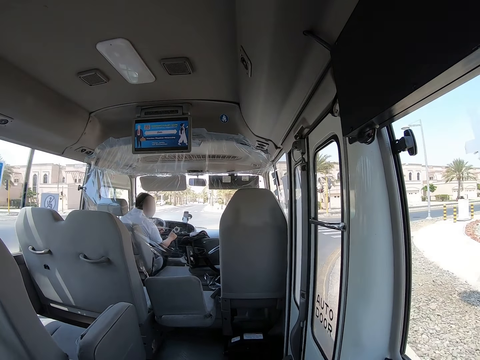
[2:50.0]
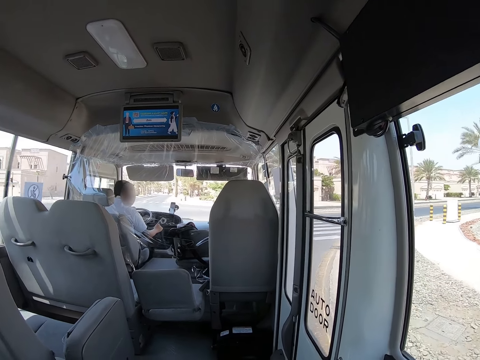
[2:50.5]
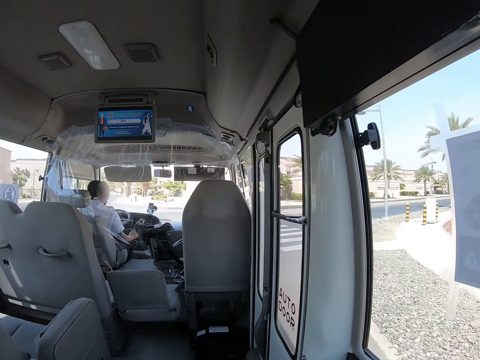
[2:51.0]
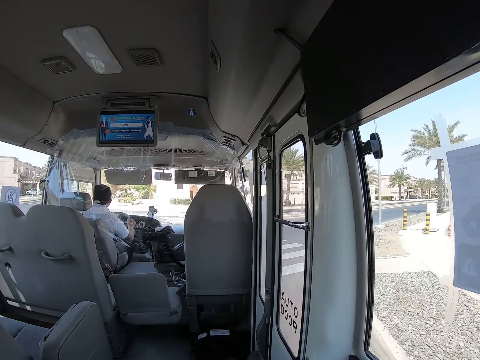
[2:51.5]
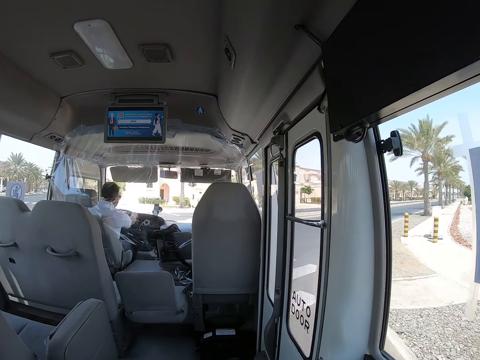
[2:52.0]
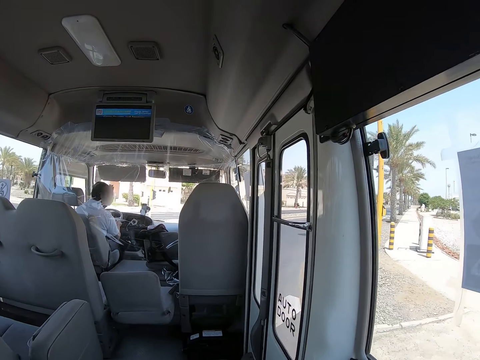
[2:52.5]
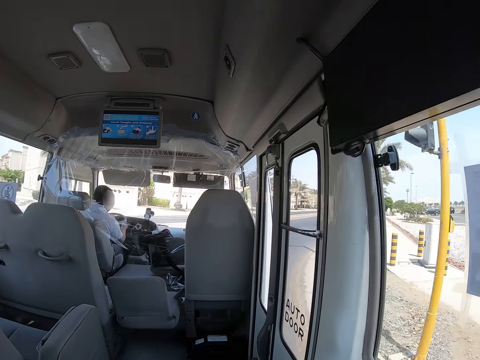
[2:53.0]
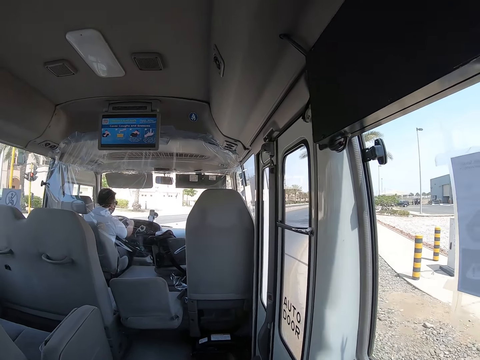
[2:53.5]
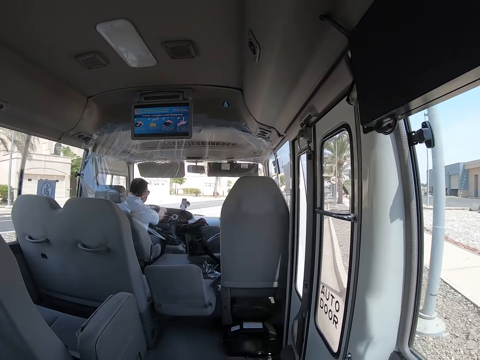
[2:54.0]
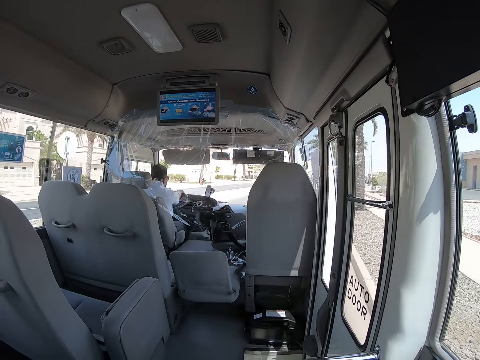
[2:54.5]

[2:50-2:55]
A man drives a bus.

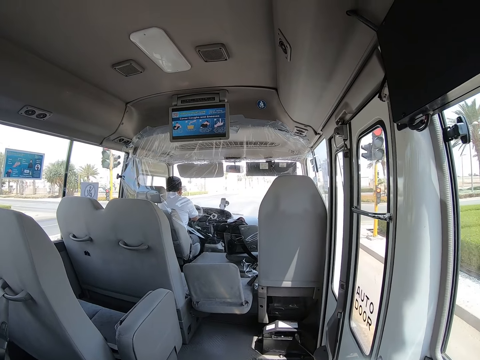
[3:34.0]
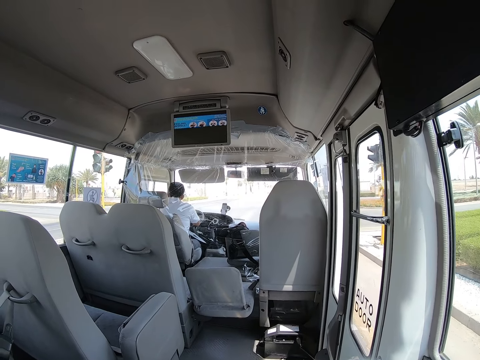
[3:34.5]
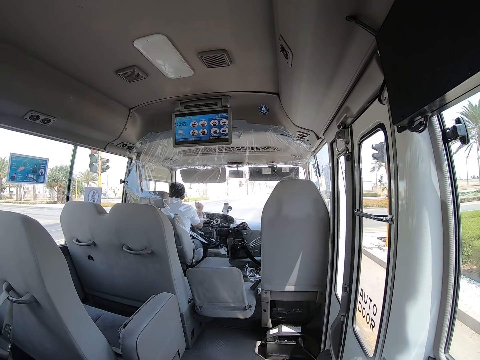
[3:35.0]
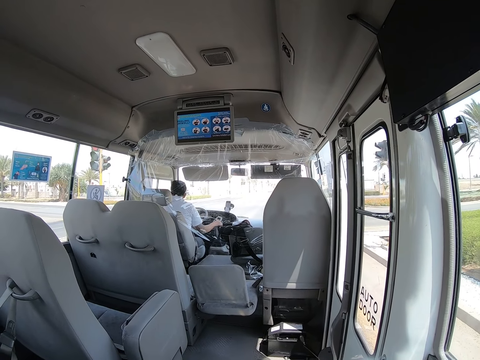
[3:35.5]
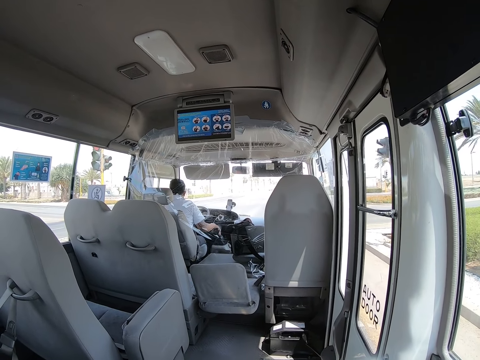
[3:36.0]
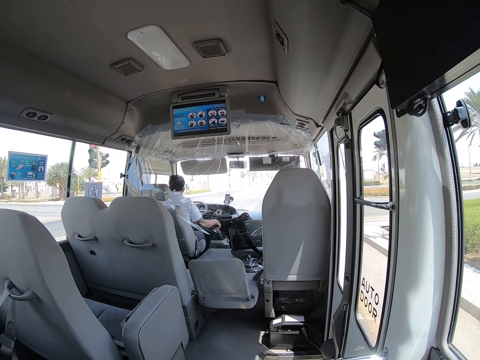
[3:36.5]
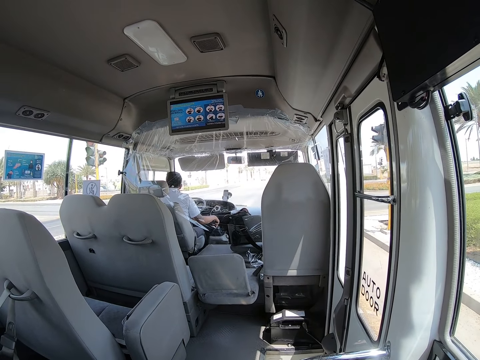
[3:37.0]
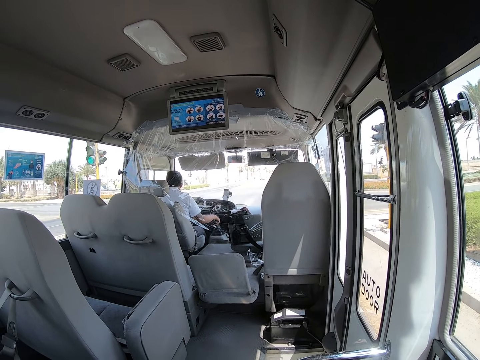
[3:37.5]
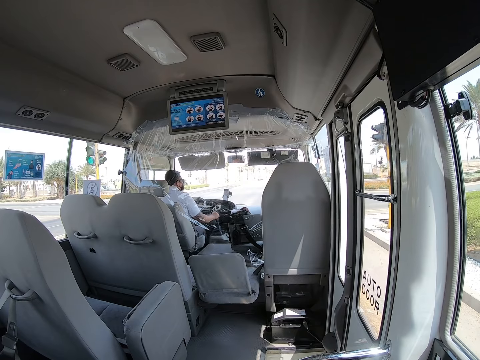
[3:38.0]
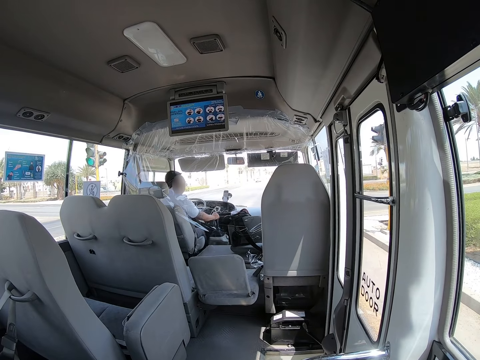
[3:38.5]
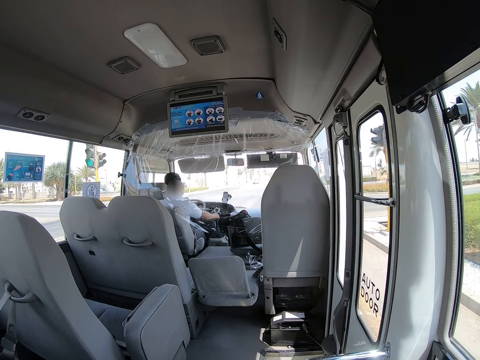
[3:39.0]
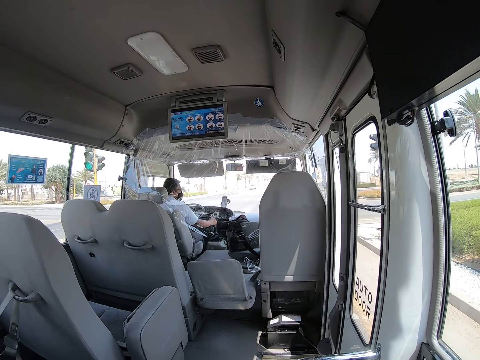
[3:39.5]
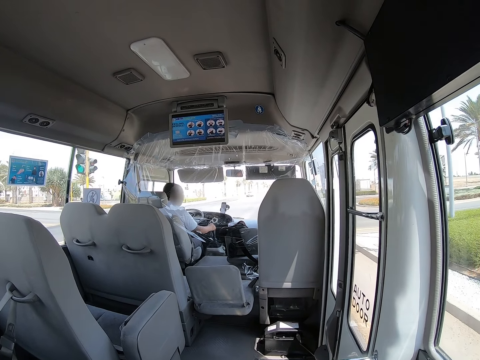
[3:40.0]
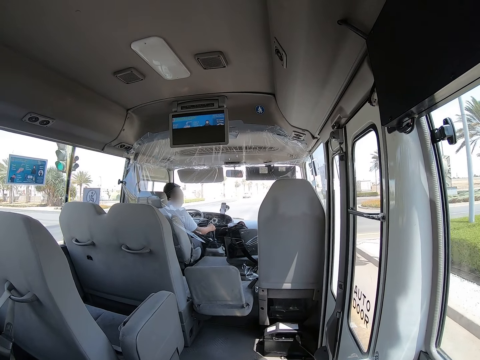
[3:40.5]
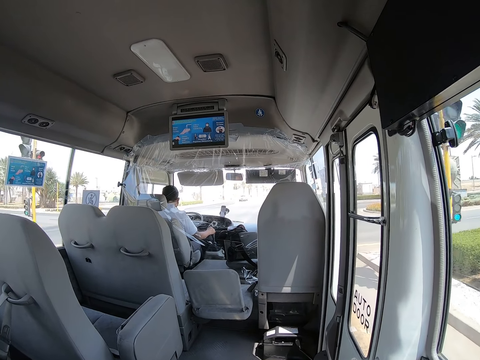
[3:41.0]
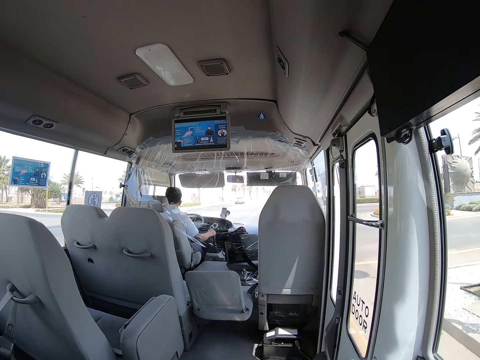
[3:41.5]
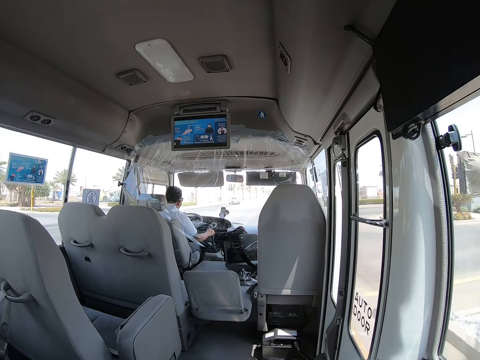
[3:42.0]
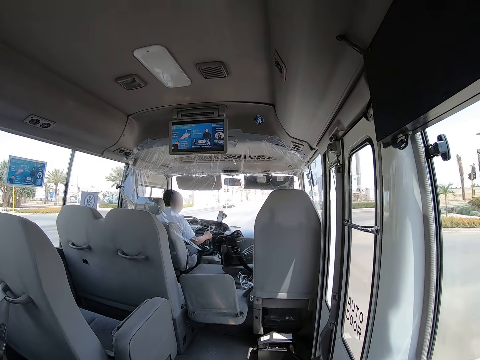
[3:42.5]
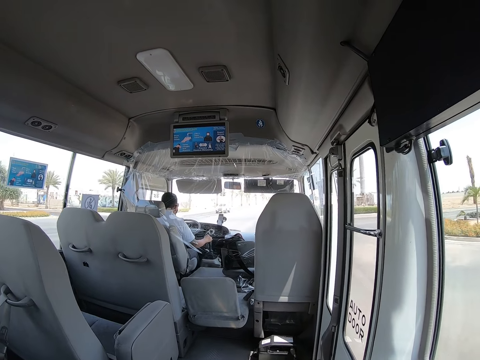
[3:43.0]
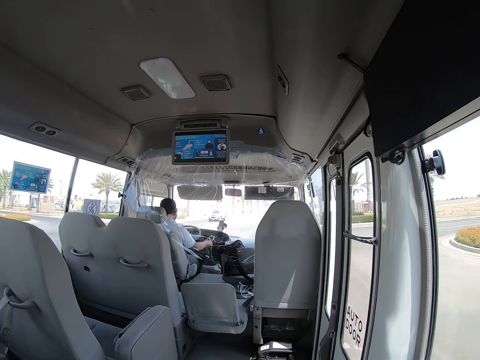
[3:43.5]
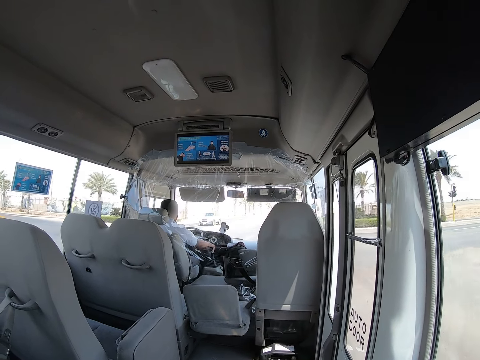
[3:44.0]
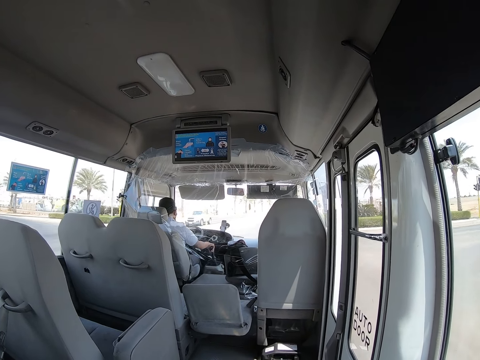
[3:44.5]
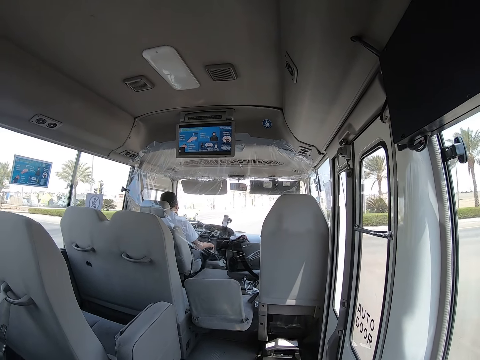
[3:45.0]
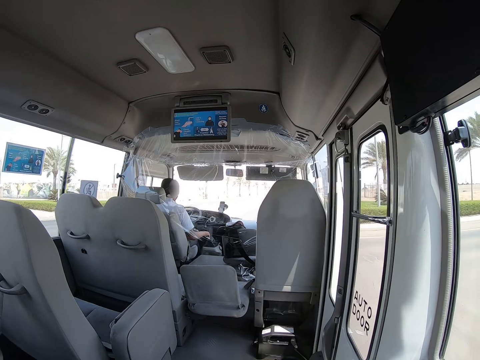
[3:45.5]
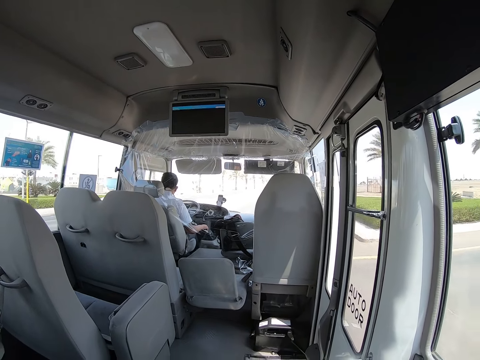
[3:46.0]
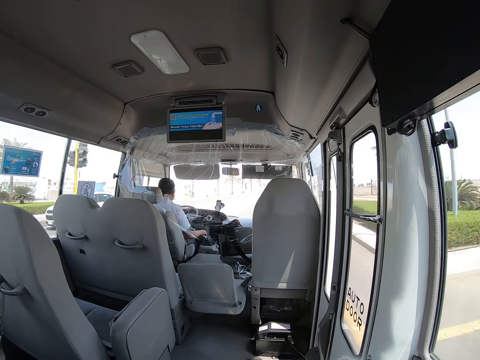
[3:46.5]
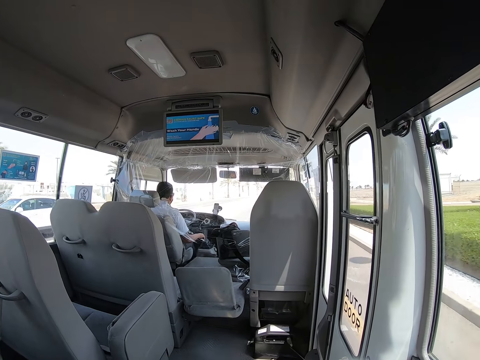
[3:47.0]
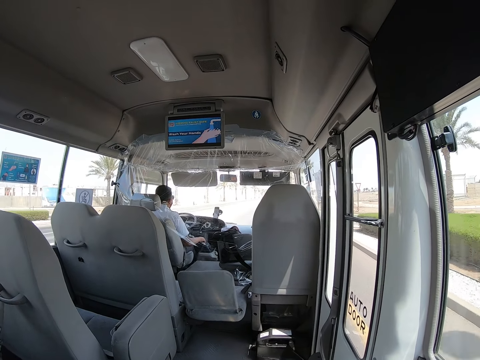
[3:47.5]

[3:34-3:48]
A man stops the bus. The man drives the bus.

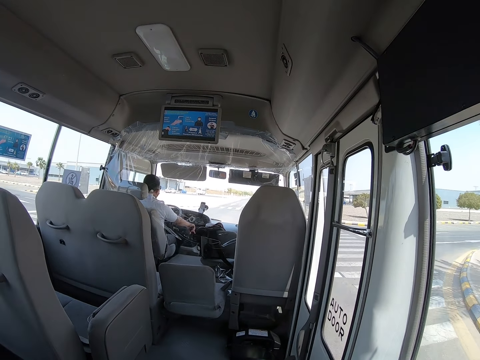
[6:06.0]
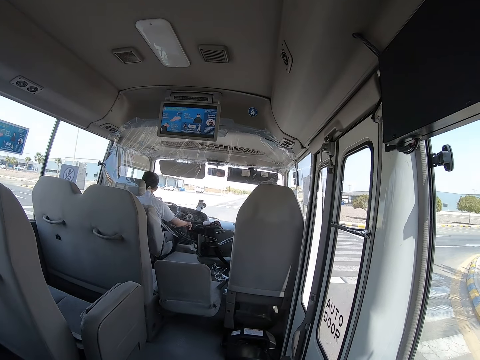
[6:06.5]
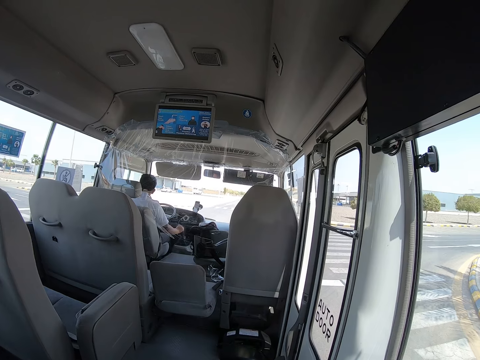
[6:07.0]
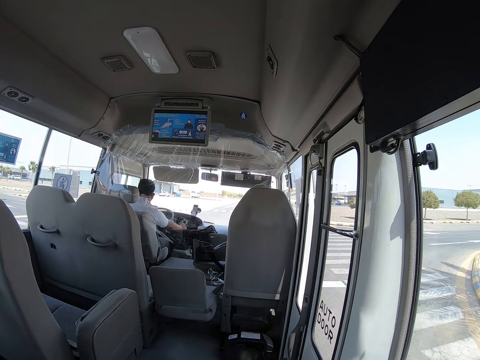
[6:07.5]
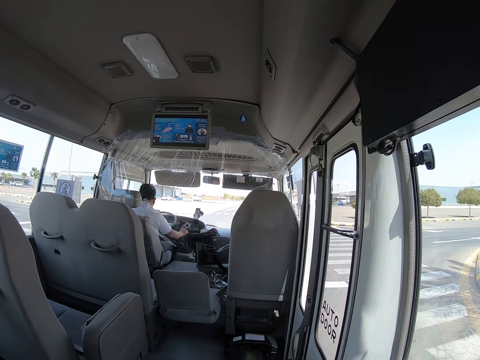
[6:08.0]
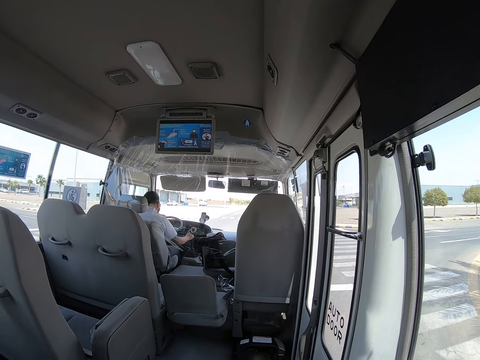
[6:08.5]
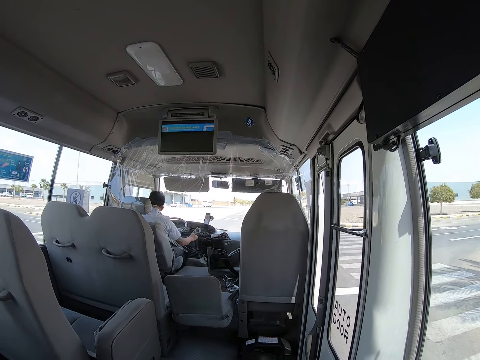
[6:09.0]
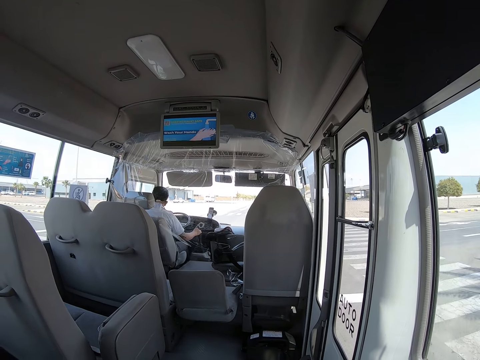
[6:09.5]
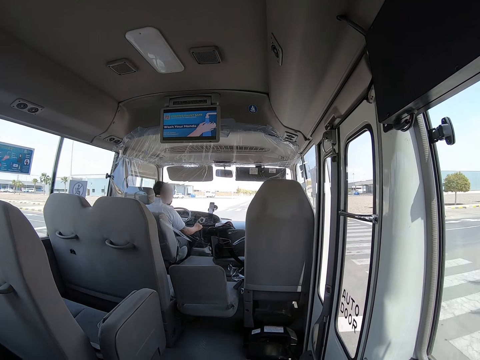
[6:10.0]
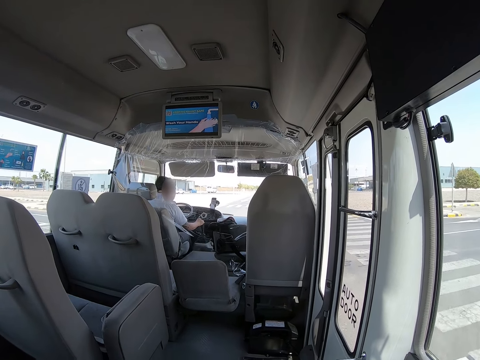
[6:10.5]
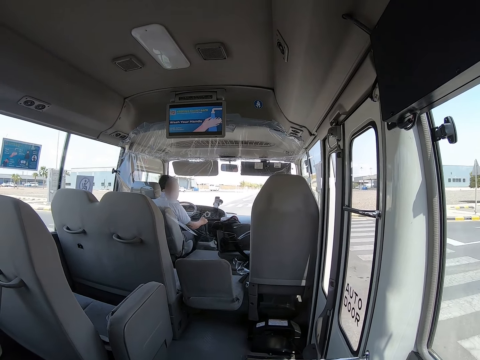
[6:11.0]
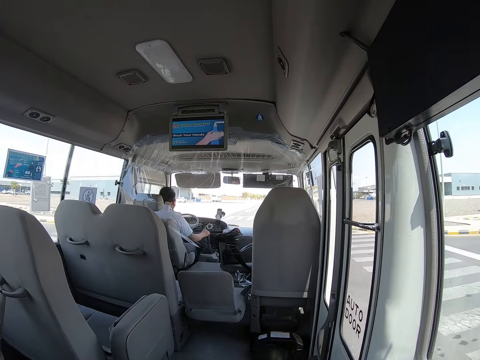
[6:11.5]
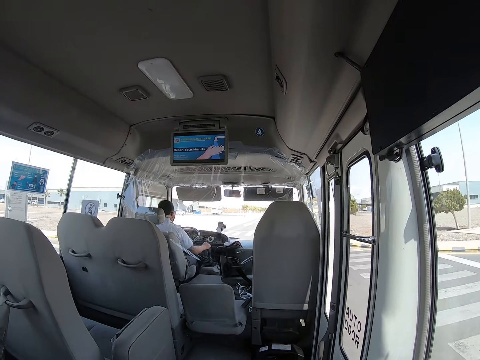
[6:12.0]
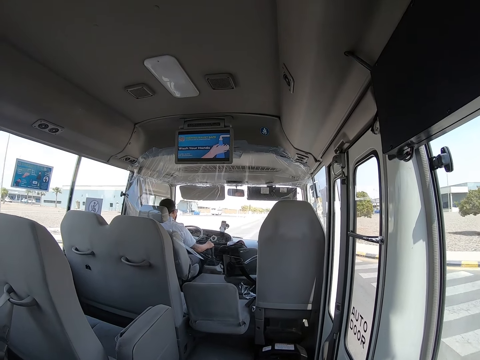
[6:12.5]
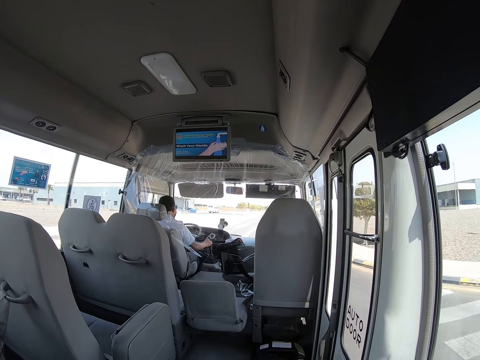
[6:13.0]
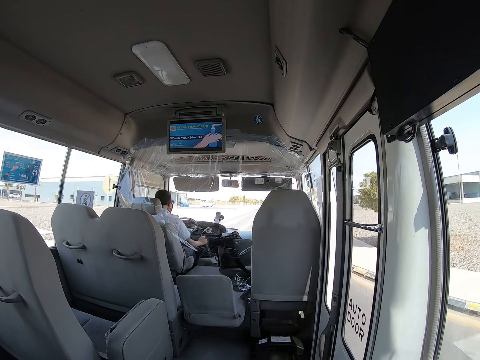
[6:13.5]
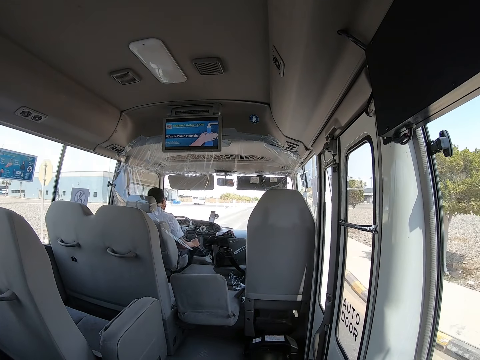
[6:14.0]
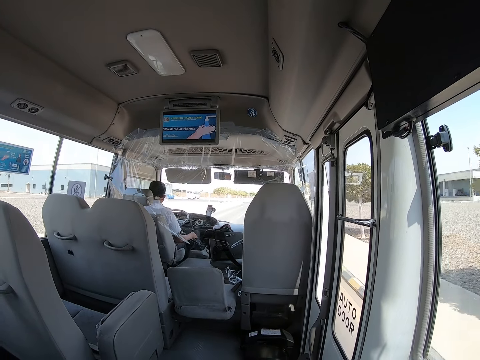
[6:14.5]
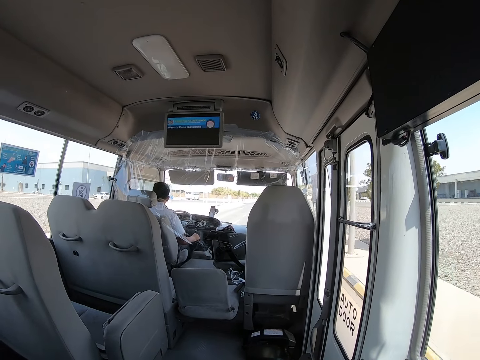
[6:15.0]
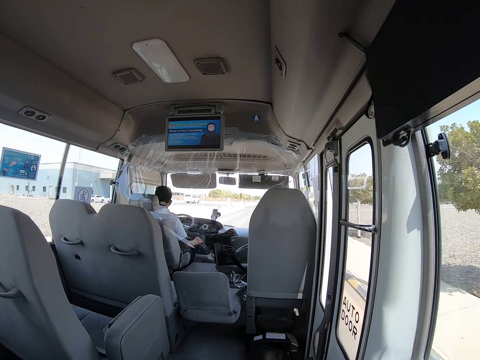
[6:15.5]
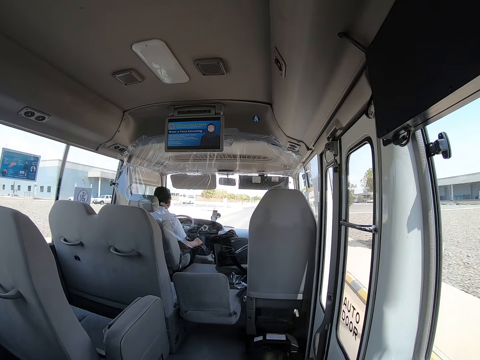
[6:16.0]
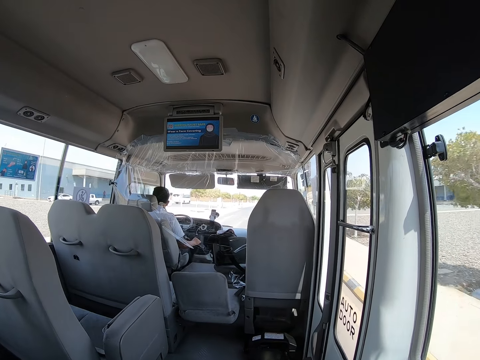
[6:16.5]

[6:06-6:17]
A man stops the bus. The man drives the bus.
